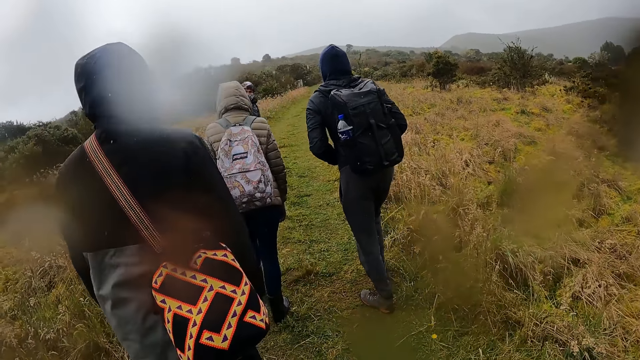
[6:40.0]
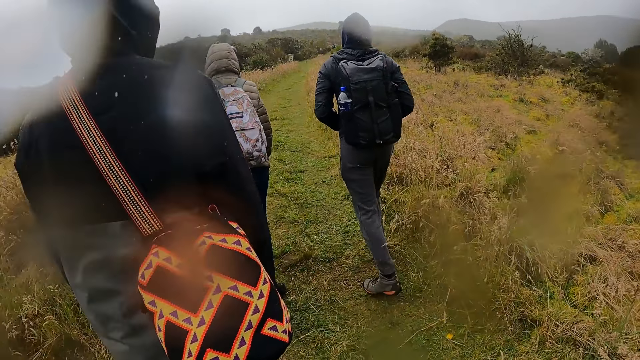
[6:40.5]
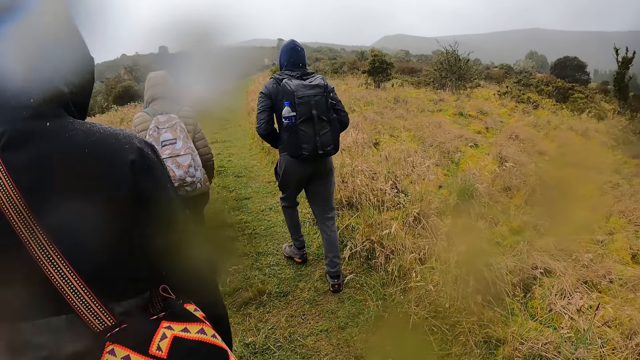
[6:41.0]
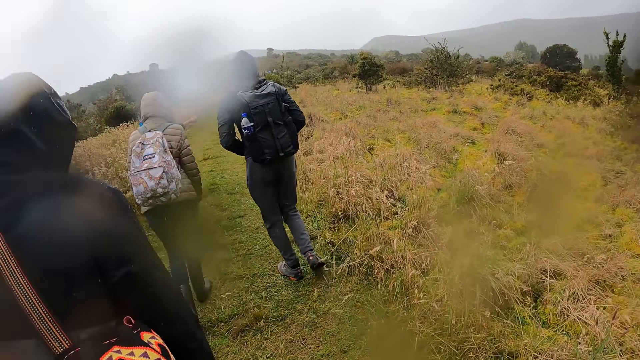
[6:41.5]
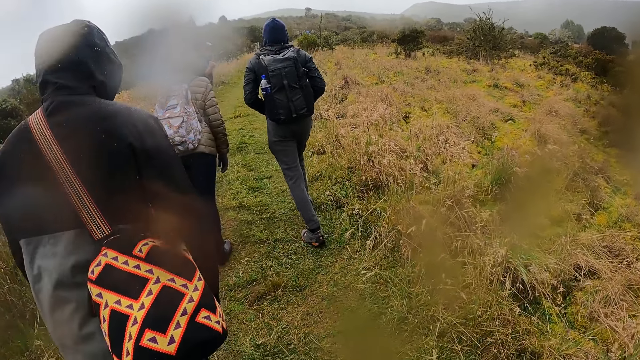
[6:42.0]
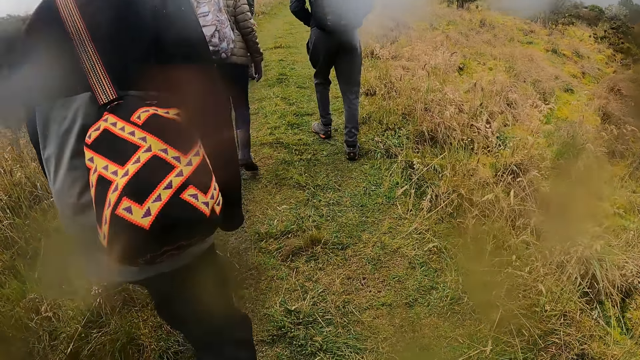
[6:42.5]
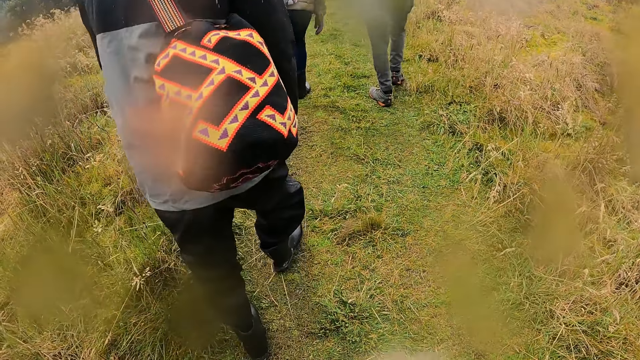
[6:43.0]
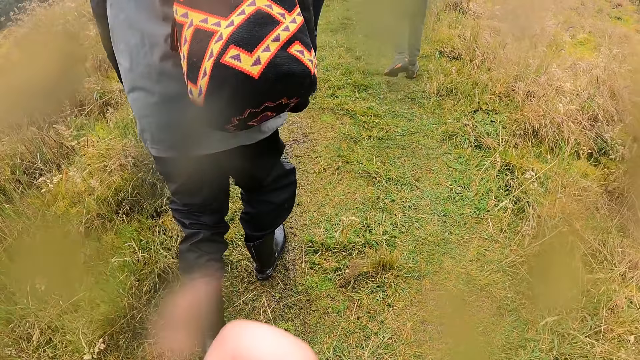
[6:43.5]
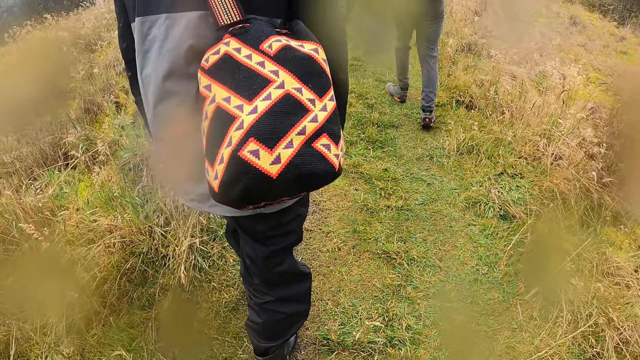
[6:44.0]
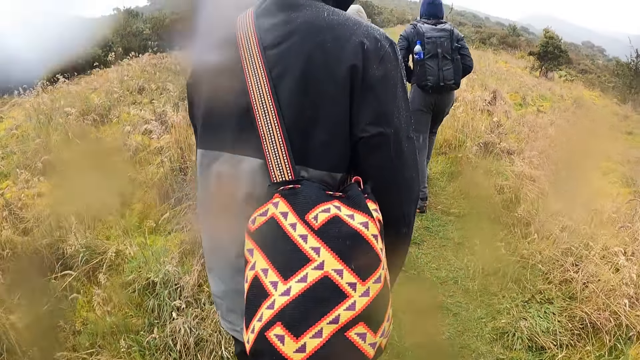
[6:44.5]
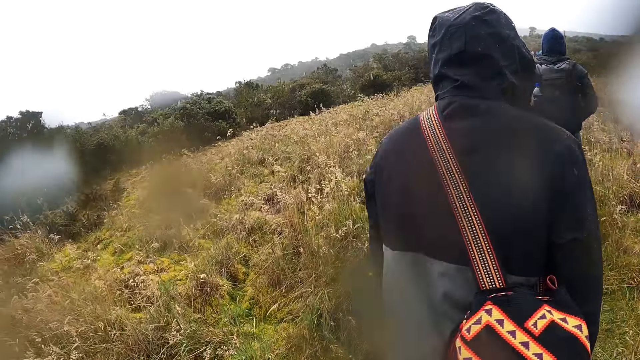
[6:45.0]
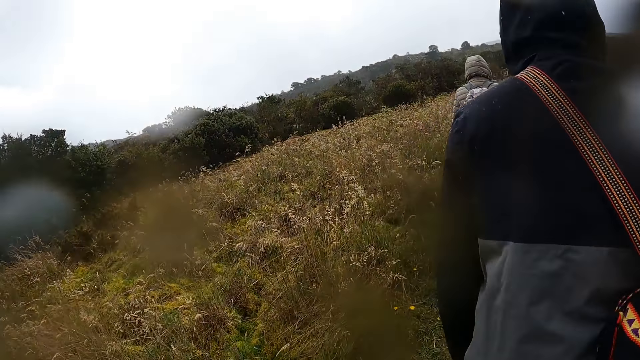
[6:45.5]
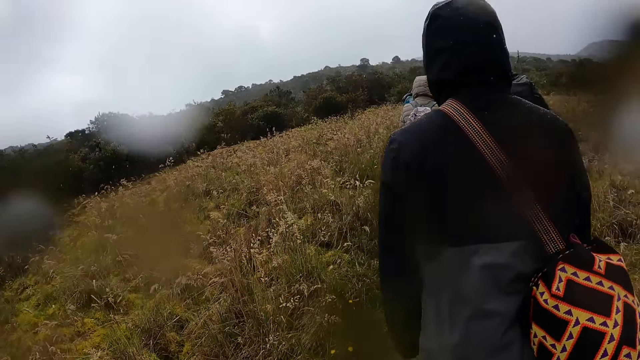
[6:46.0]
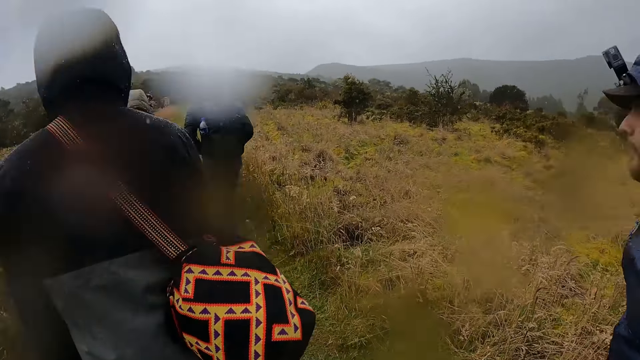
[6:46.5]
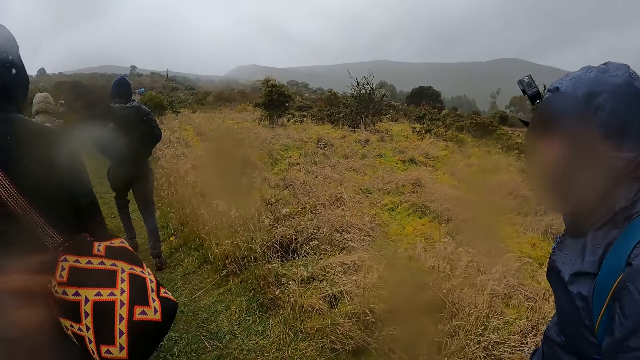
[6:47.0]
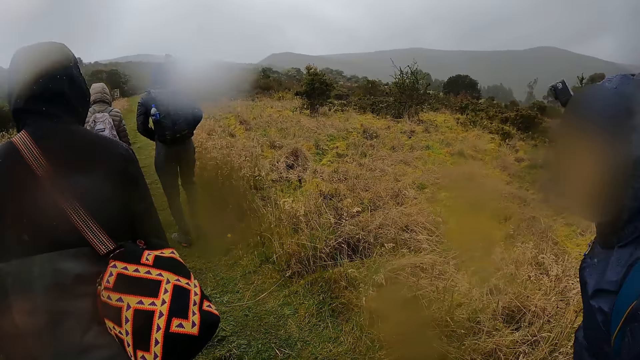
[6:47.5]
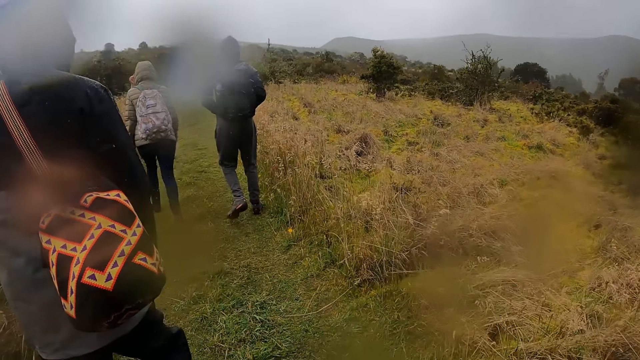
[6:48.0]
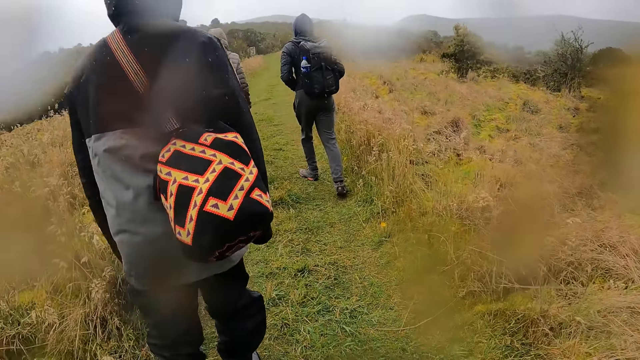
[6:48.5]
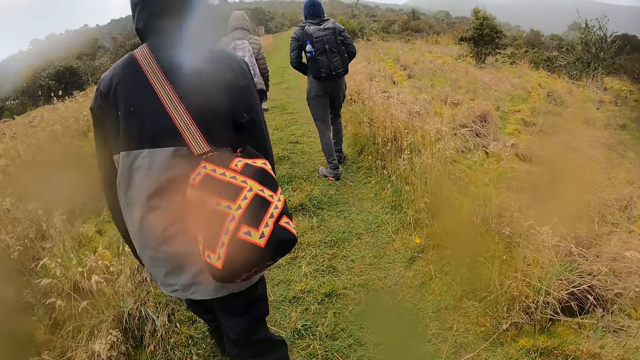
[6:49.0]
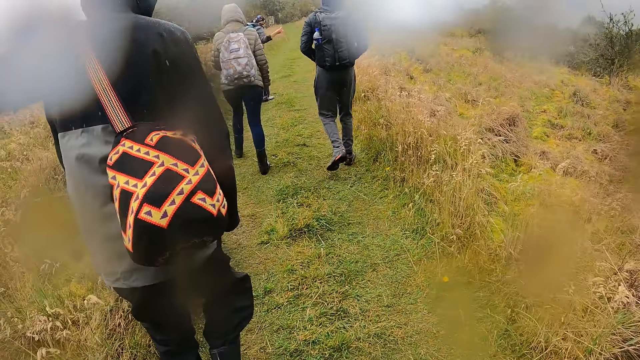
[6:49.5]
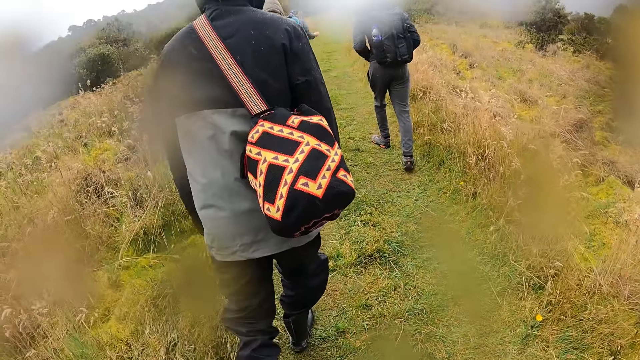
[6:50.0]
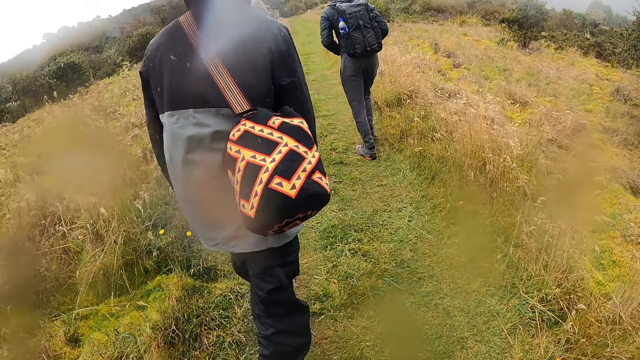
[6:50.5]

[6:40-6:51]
The woman interacts with the group of people. The camera wearer walks around the compound with the team. They look around the compound.

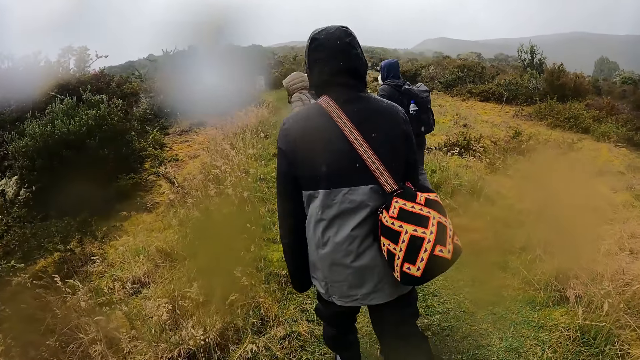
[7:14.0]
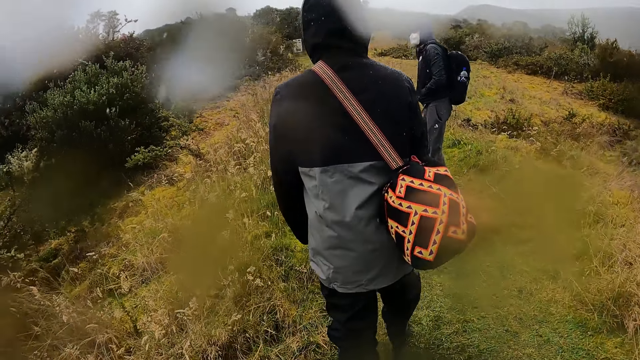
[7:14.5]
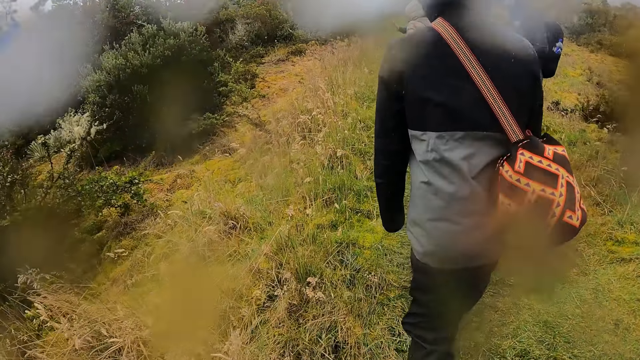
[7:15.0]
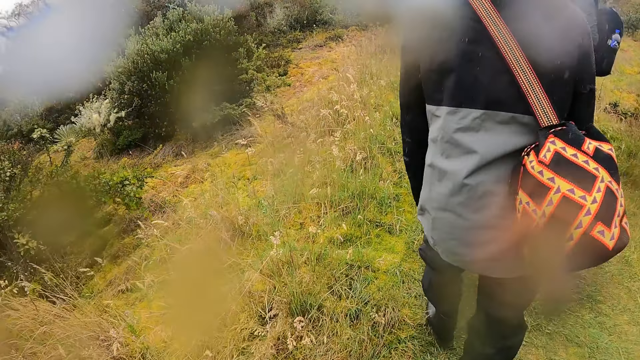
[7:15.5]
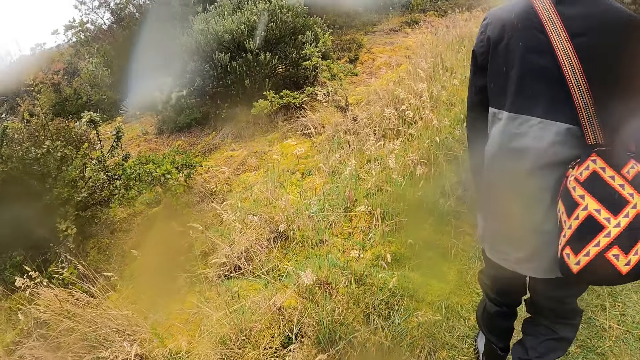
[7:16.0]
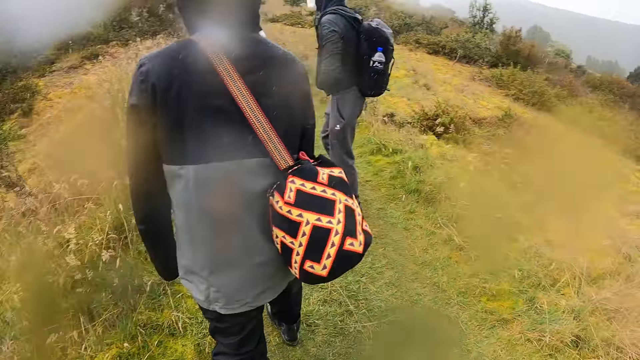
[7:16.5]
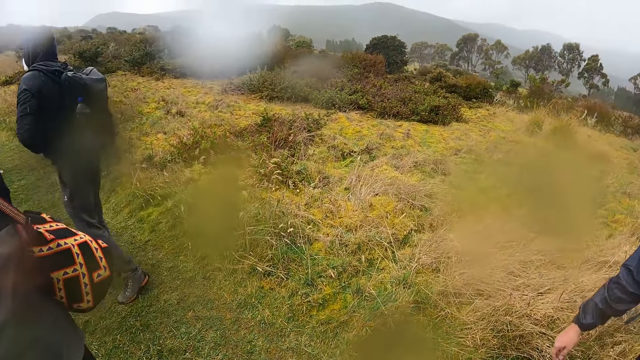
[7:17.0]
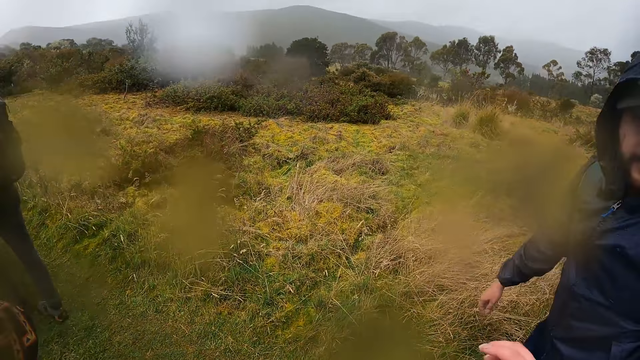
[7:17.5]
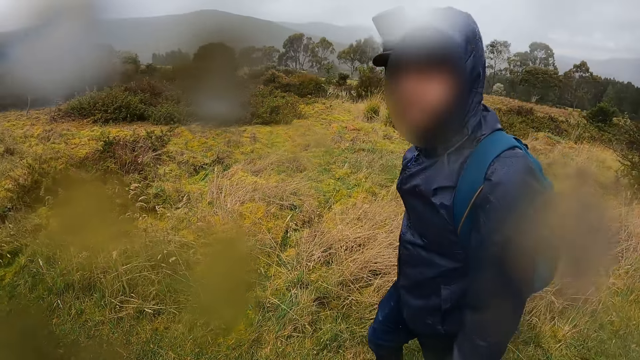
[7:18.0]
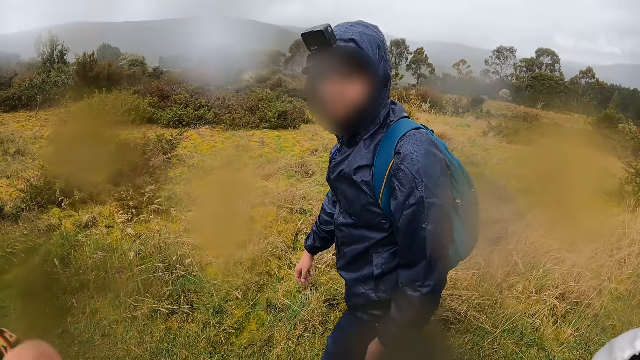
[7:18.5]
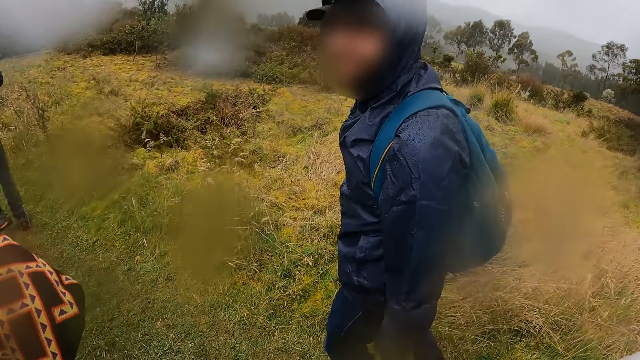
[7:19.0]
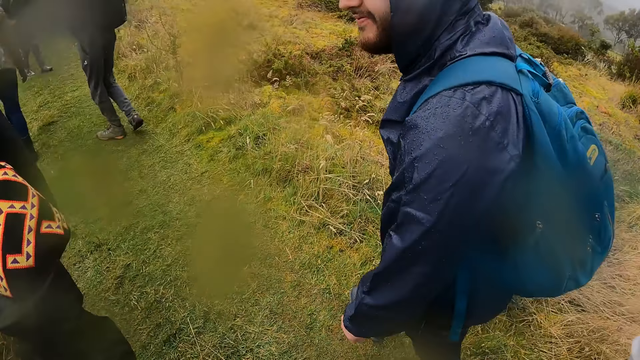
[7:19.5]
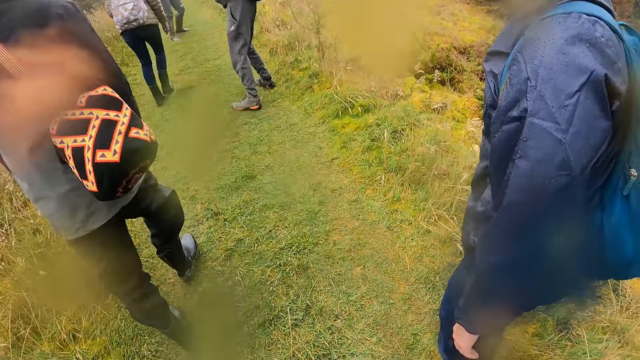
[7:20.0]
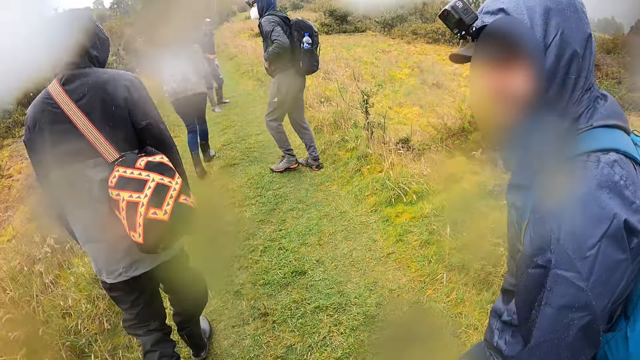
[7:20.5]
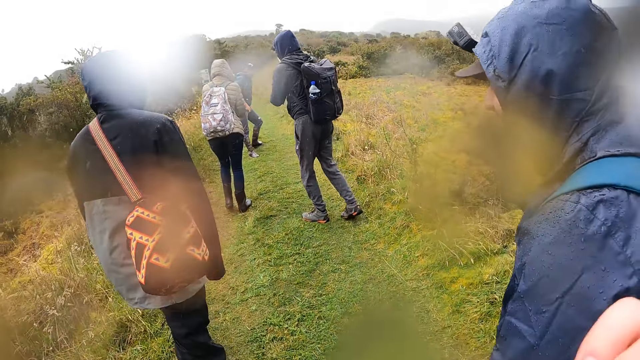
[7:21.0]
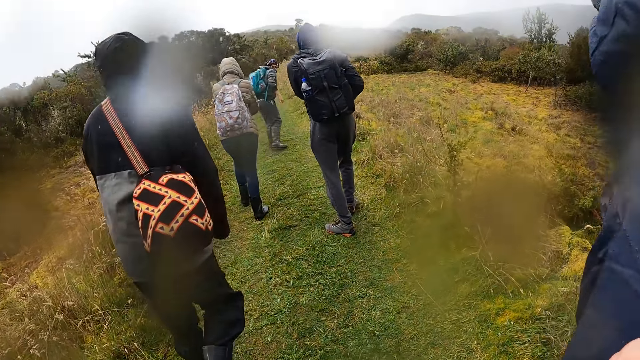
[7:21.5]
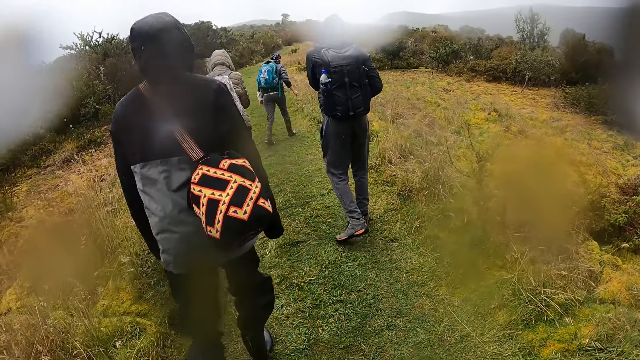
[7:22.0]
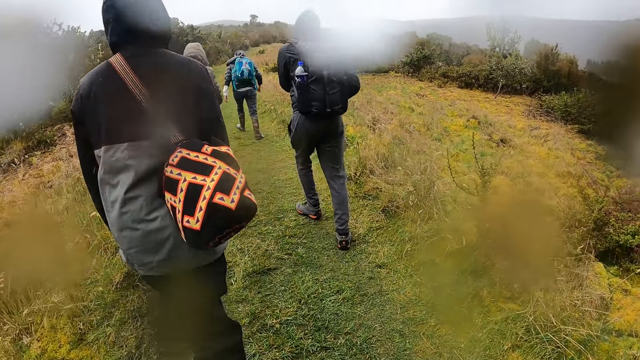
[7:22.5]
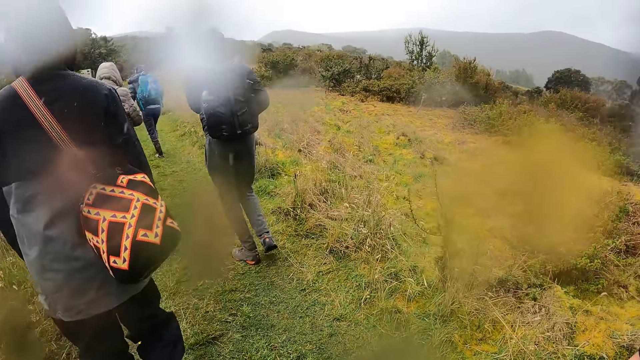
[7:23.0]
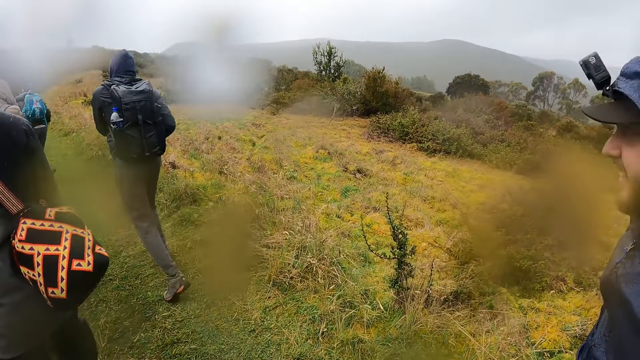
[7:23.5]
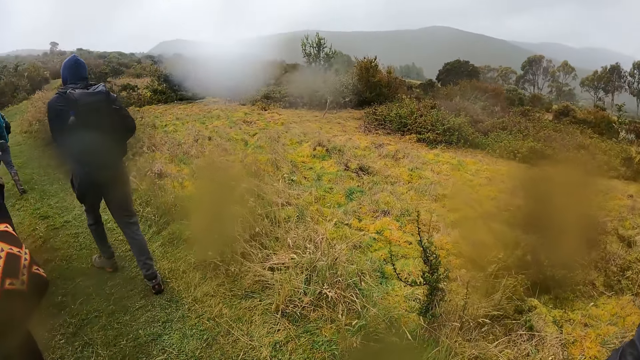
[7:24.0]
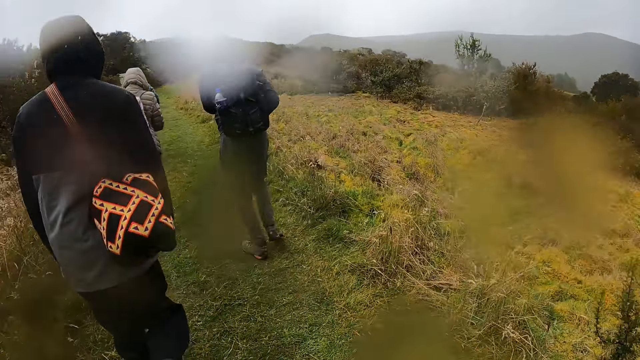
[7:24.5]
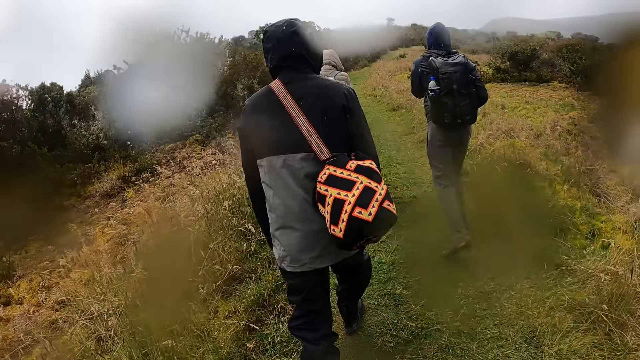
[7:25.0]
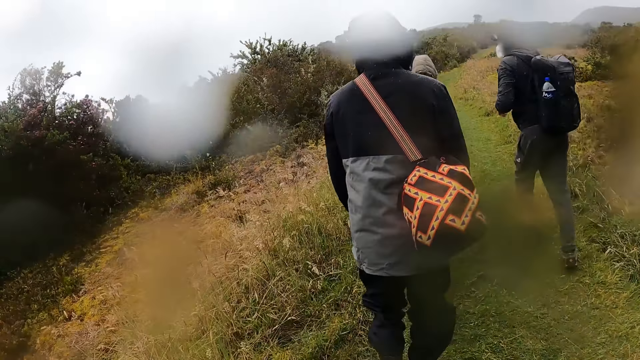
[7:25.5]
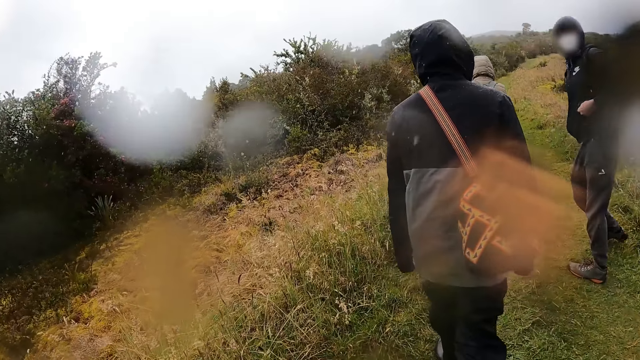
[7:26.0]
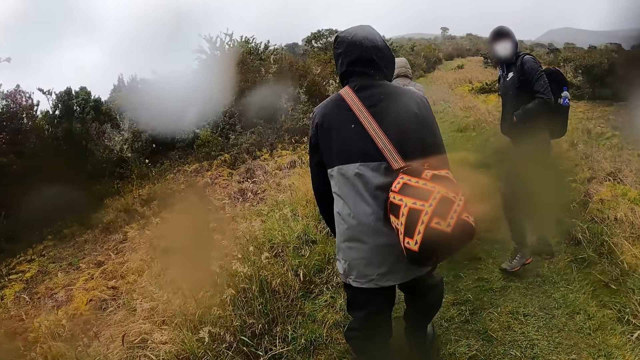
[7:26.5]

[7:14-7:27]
The camera wearer looks around the compound. They look at a man. They converse with the man. They walk around the forest with the man. They look at the team.
